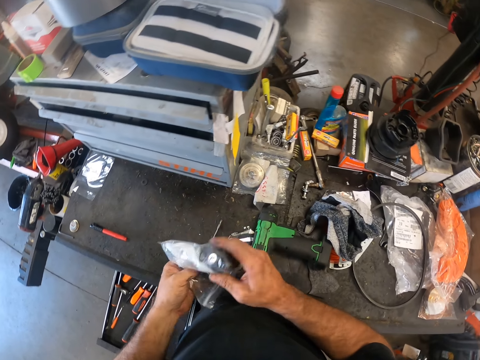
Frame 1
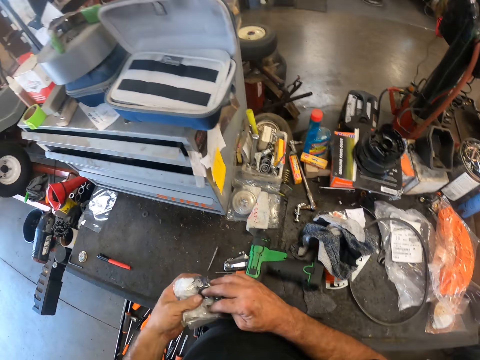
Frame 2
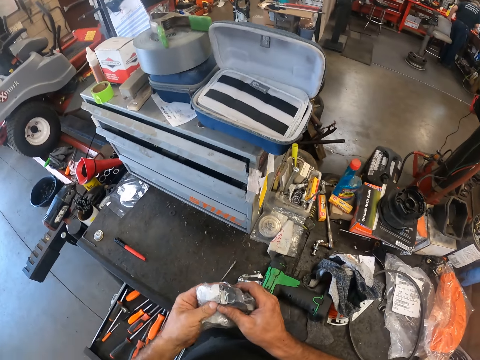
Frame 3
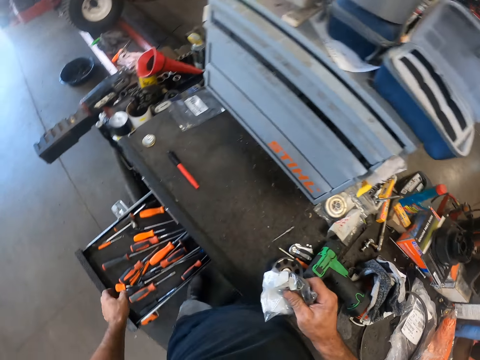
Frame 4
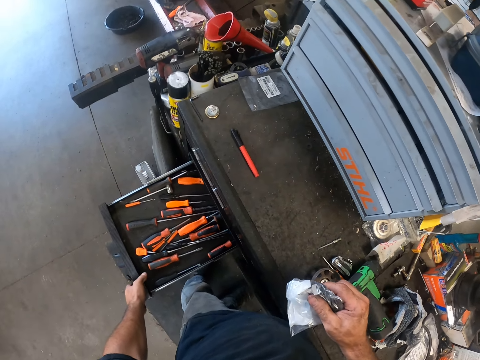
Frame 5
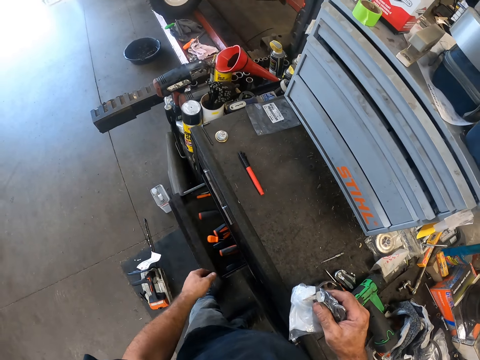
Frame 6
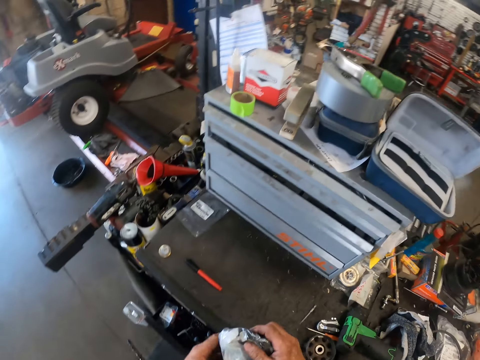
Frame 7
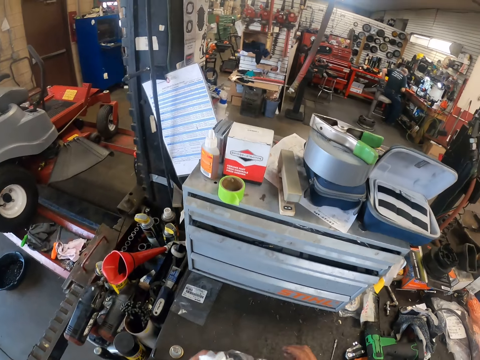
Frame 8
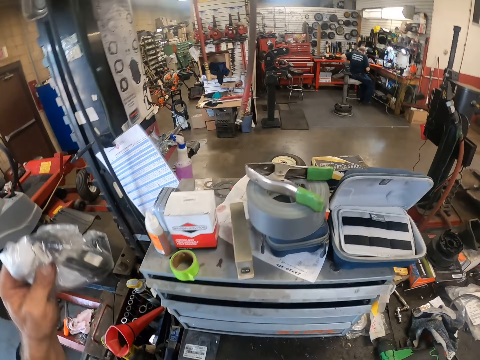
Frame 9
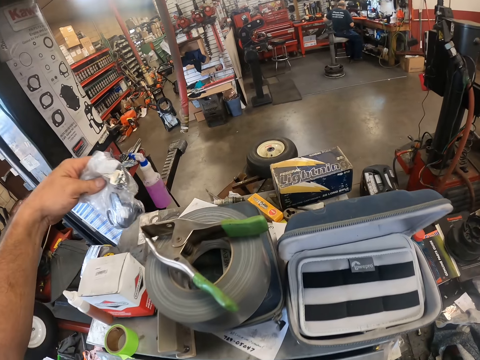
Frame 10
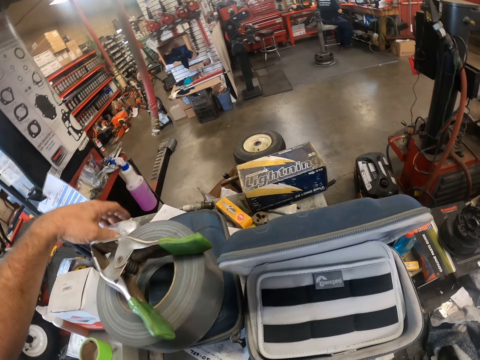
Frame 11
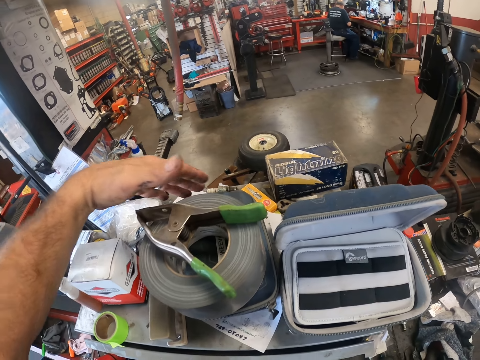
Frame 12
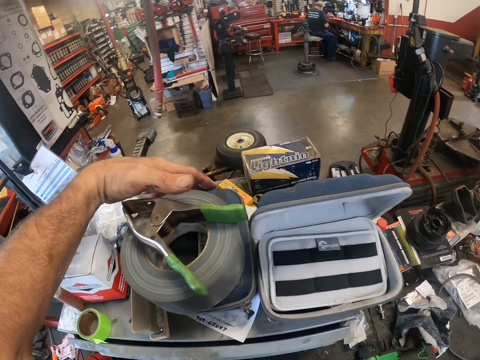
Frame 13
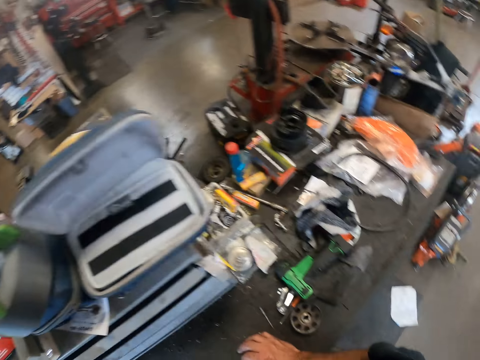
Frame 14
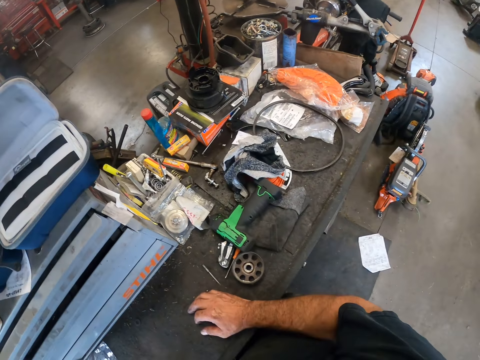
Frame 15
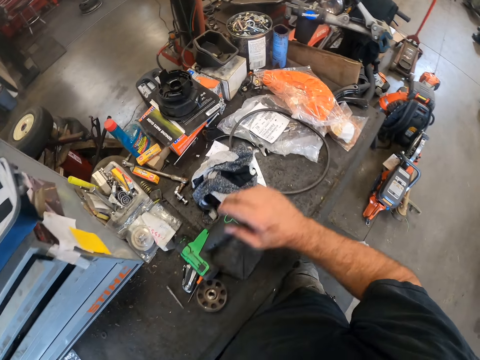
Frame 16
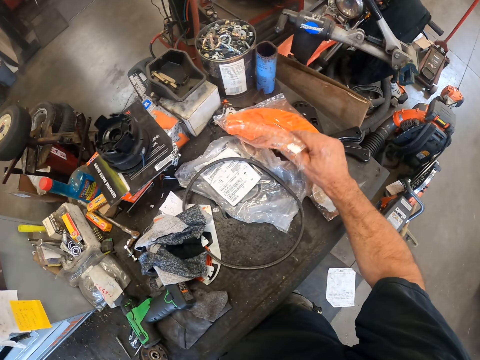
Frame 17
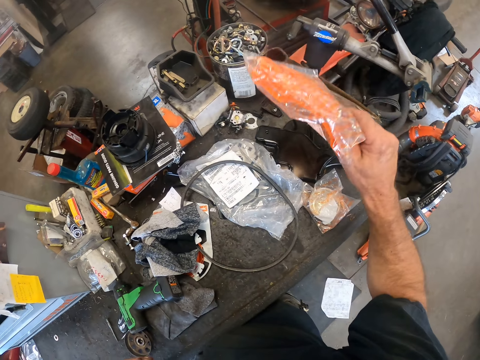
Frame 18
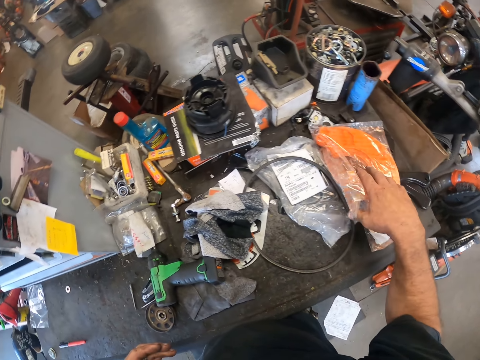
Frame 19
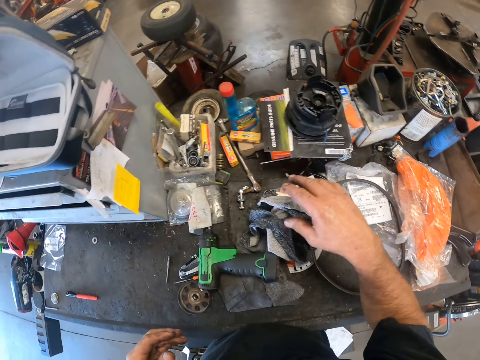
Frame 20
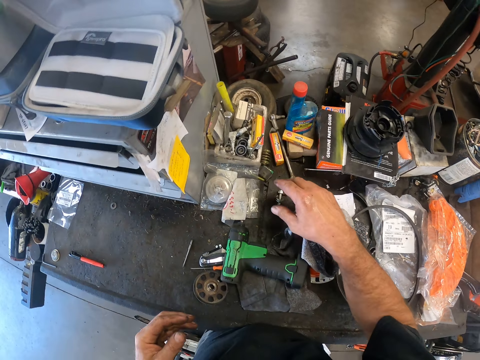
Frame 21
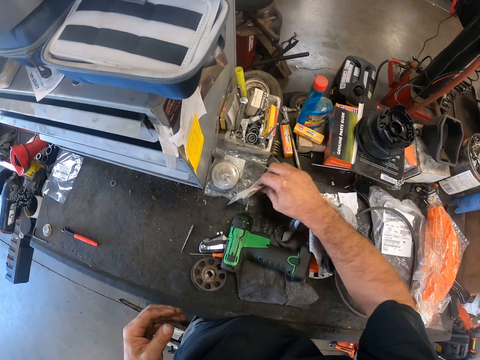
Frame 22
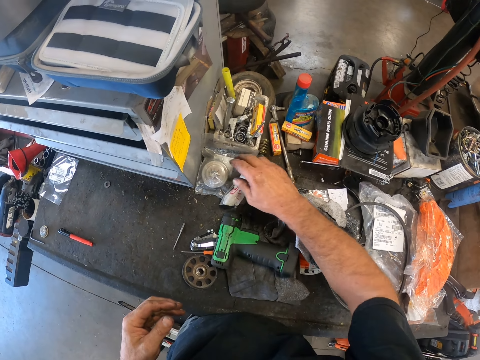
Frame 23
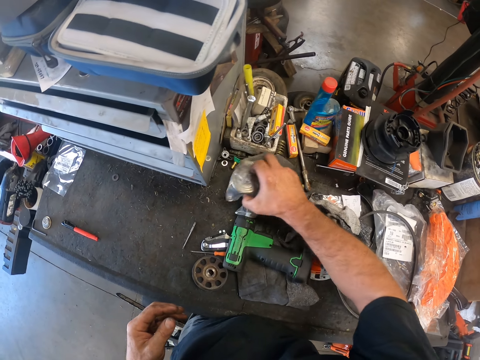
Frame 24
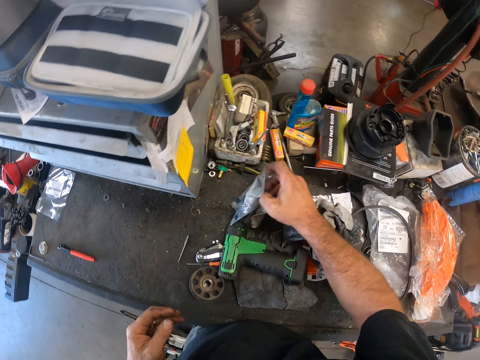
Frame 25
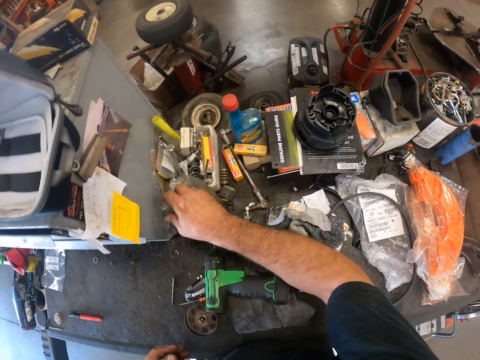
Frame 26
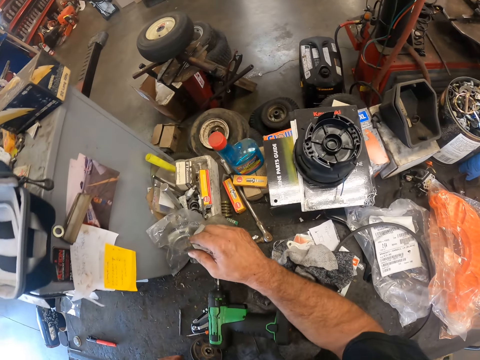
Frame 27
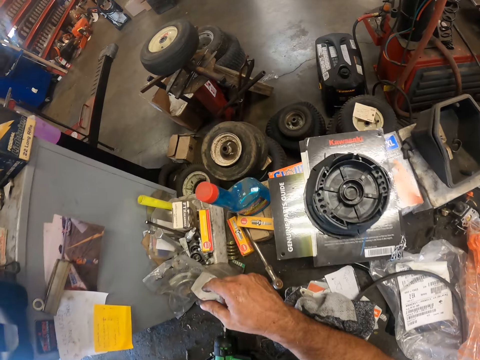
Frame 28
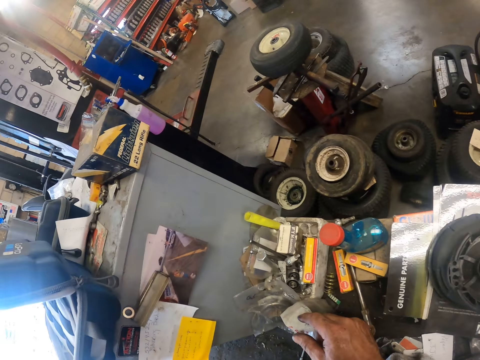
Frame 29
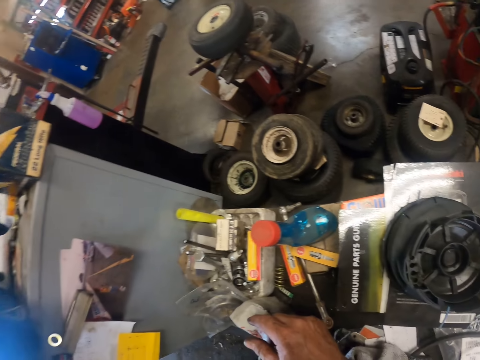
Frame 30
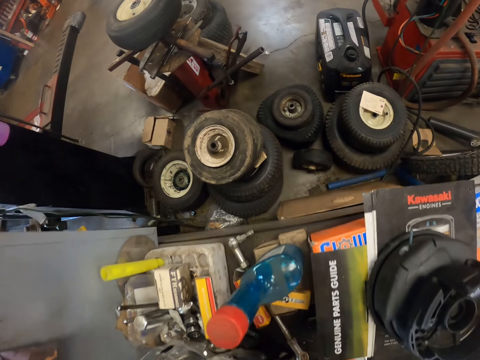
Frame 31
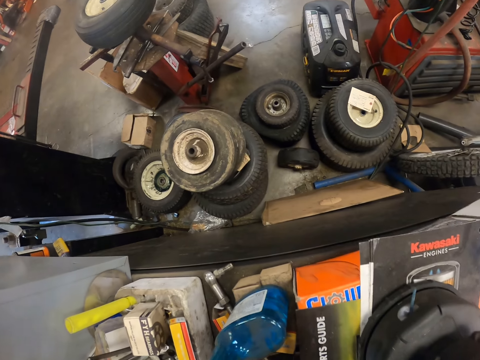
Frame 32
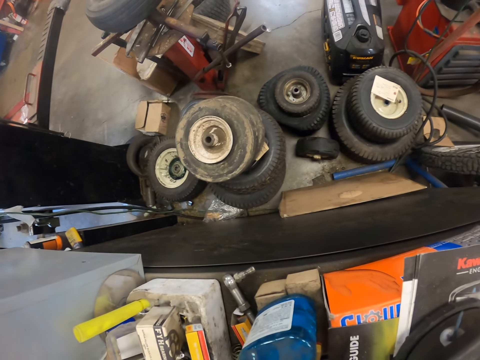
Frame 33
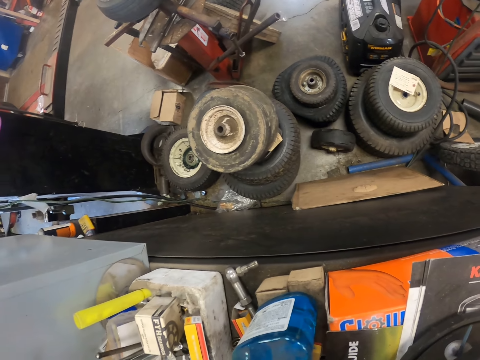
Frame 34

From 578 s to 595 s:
The camera wearer folds the polythene bag. He closes the chisel section of the tool cabinet with his left hand. He holds the nylon in his right hand. He places the nylon on the tool cupboard with his left hand. He pushes a tool bag. He adjusts the grey tape with his left hand. He picks up another nylon with his right hand. He places the nylon on the tool cabinet. He puts a polythene paper aside. He puts the polythene paper aside again. He fiddles around the tools on the top of the tool cabinet.

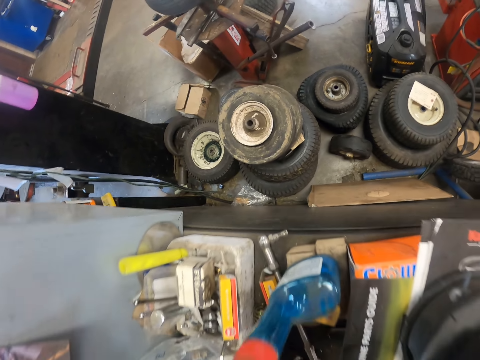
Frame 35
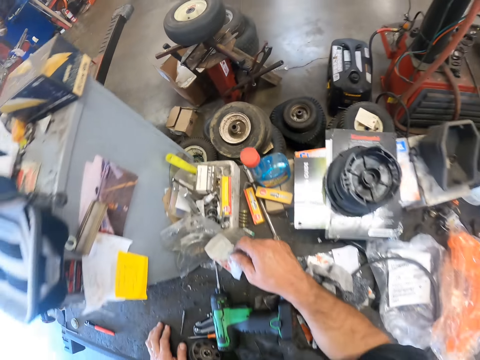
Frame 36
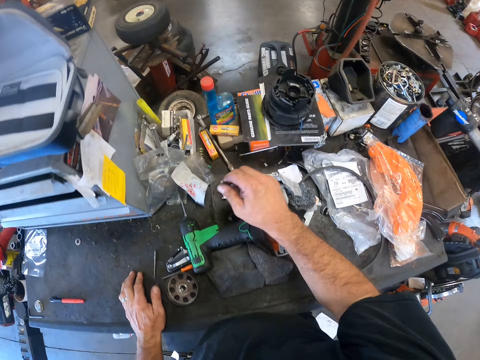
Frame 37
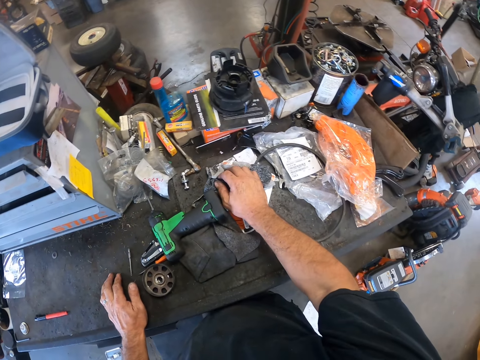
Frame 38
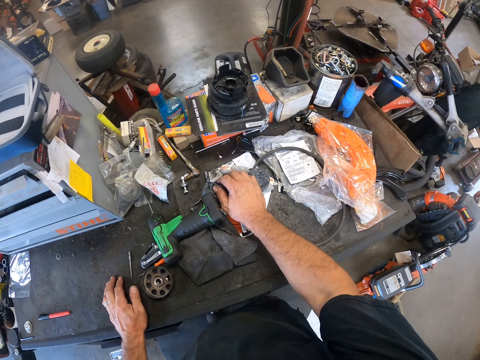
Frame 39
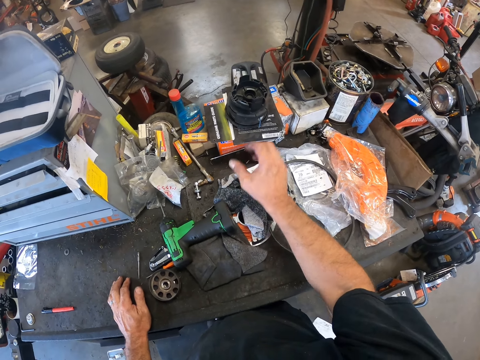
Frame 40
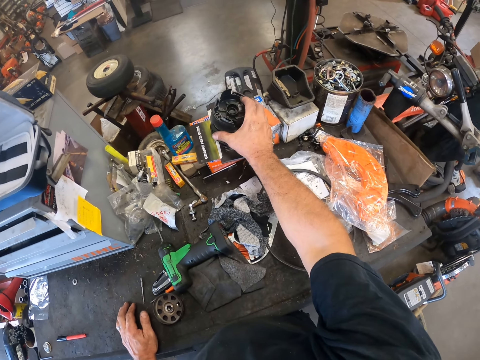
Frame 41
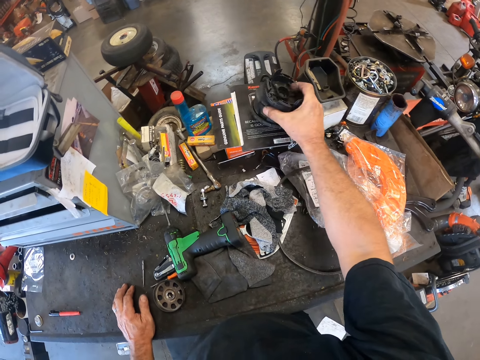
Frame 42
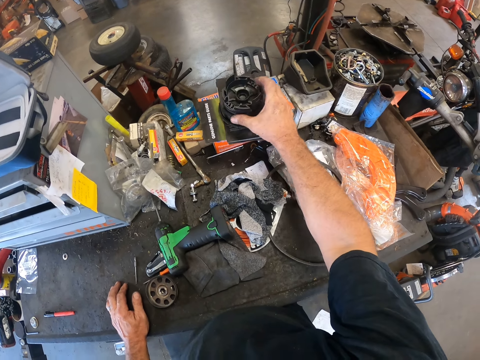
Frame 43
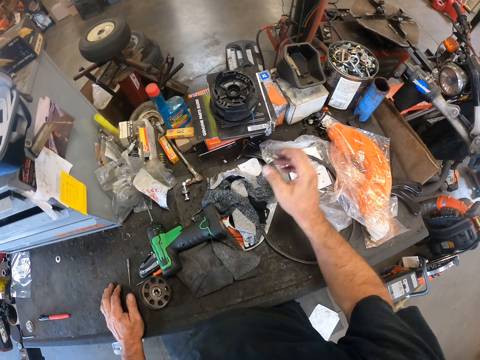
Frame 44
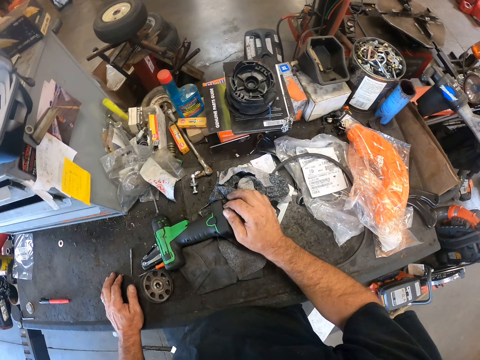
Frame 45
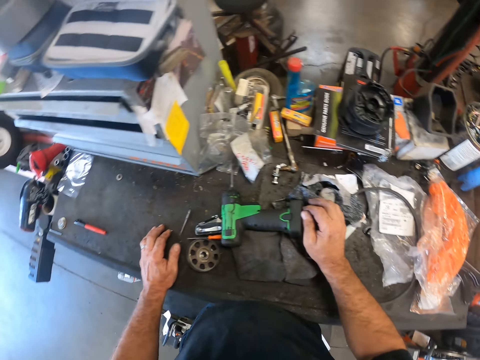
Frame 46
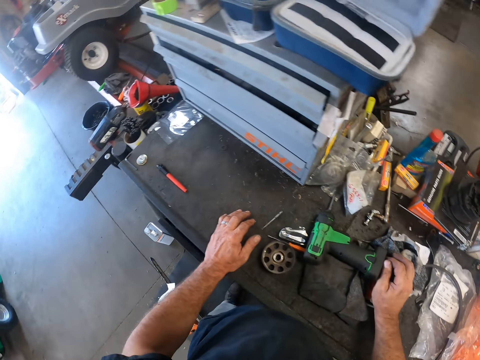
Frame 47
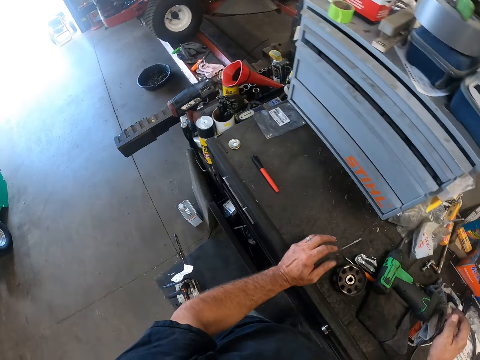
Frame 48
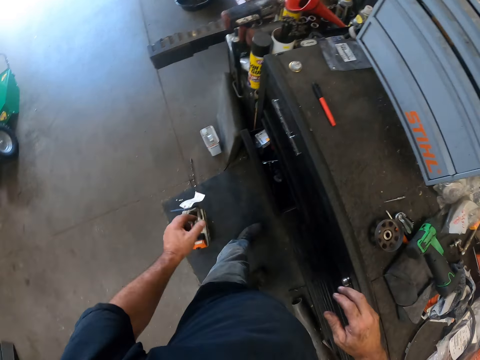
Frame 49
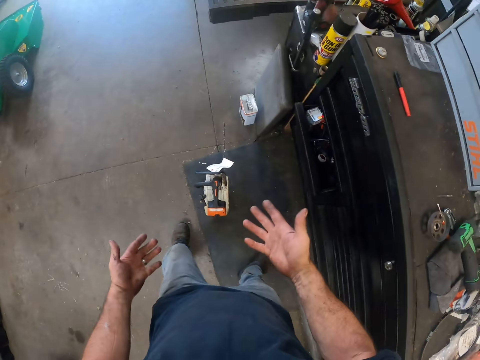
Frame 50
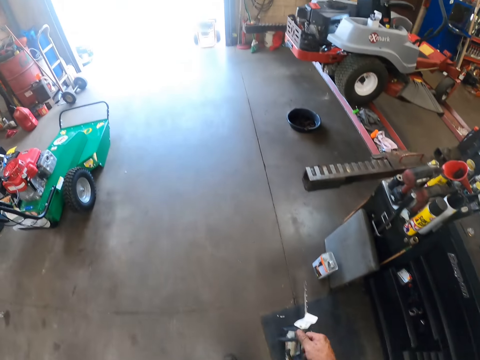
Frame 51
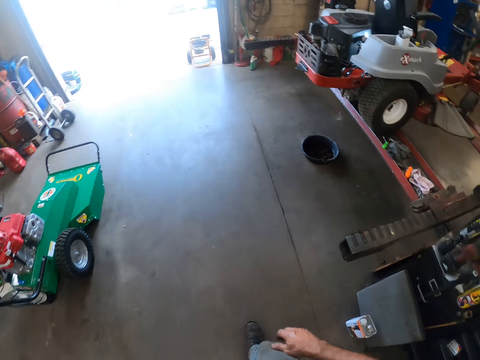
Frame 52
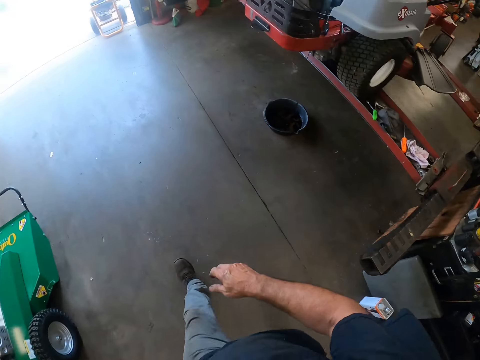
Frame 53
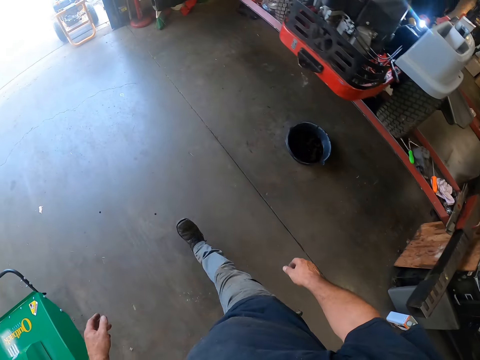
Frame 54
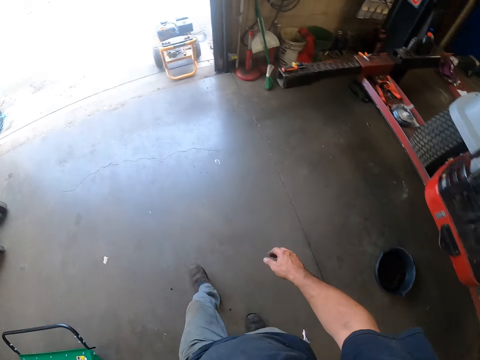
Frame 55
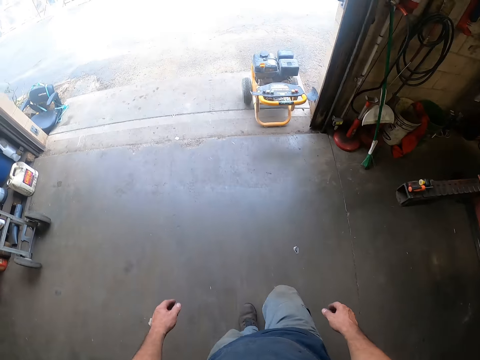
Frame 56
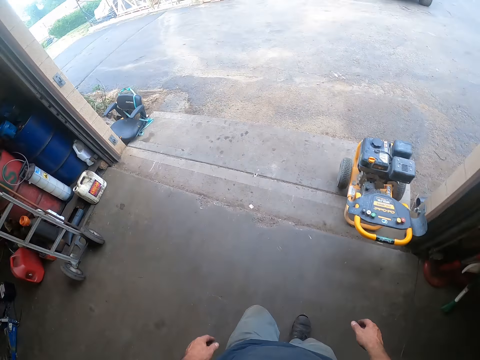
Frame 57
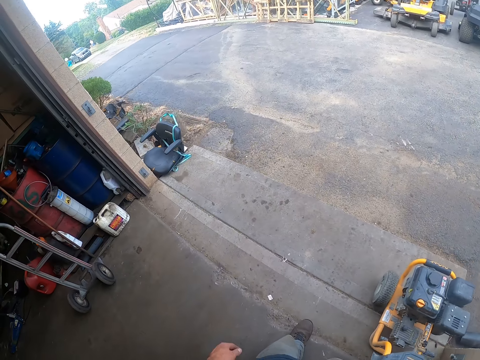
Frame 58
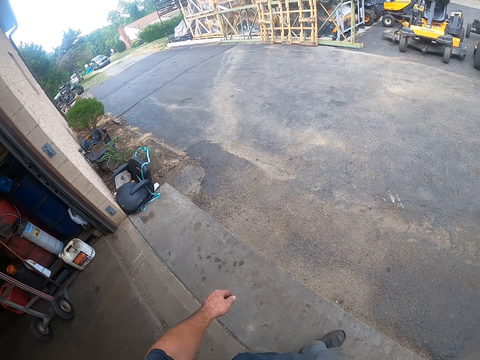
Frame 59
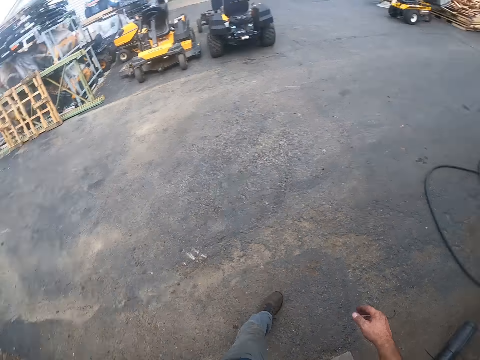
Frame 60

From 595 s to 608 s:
The camera wearer places his hands on the tool cabinet. He touches a Massey Ferguson tyre. He raises a gear set with his right hand. He drops the gear set with his right hand on the tool cabinet. He touches a traditional hammer. He removes his hands from the tool cabinet. He looks at his hands. He walks towards the entrance of the workshop.
